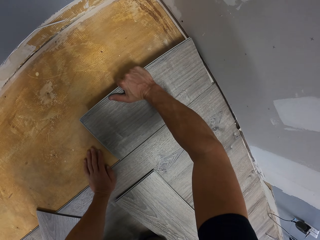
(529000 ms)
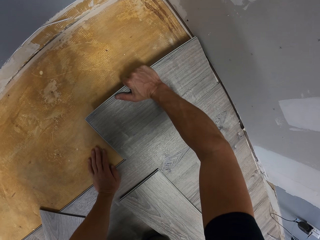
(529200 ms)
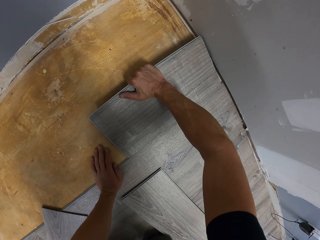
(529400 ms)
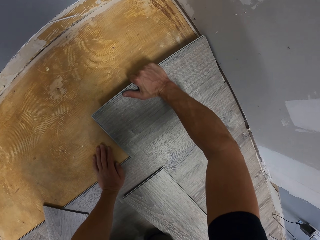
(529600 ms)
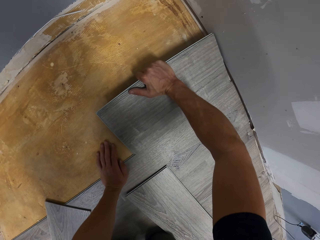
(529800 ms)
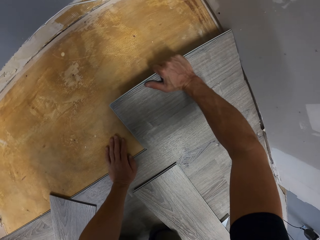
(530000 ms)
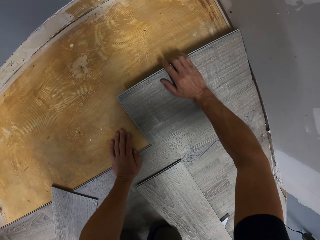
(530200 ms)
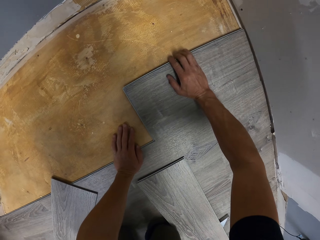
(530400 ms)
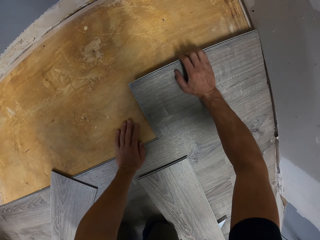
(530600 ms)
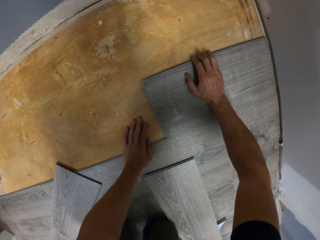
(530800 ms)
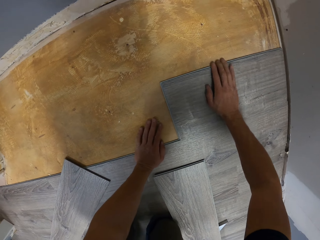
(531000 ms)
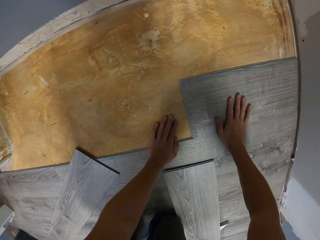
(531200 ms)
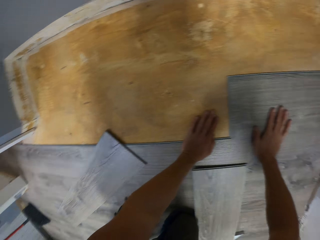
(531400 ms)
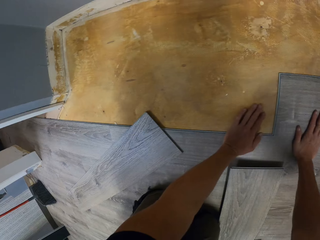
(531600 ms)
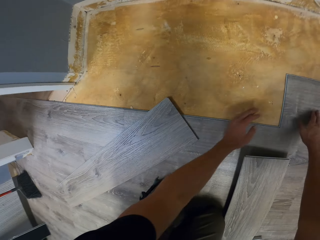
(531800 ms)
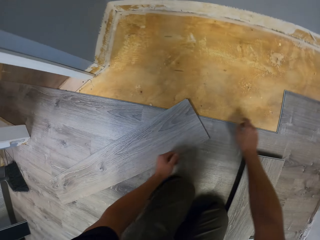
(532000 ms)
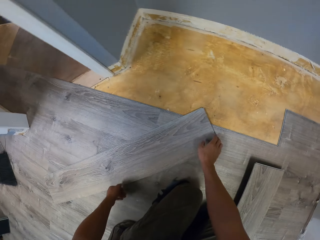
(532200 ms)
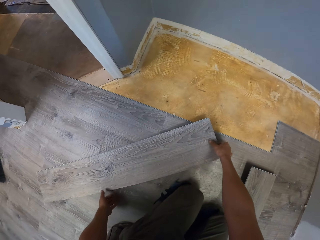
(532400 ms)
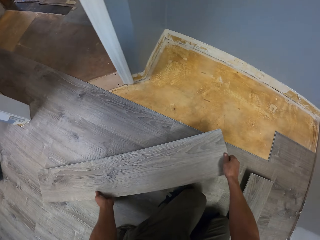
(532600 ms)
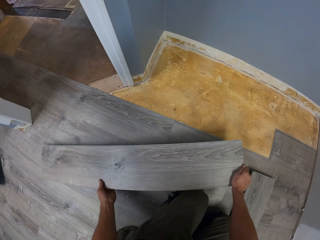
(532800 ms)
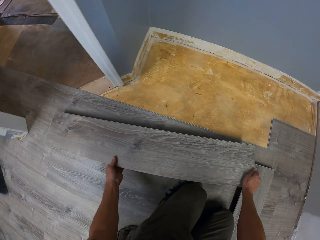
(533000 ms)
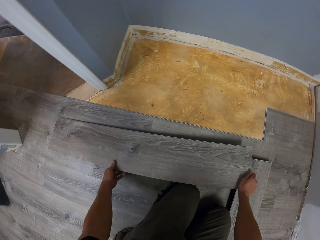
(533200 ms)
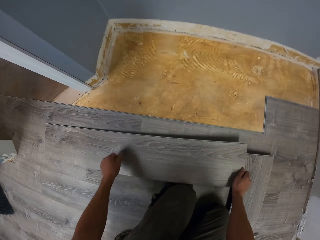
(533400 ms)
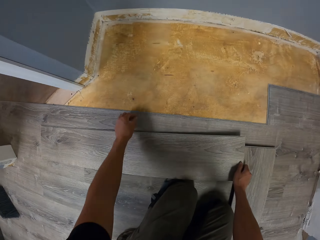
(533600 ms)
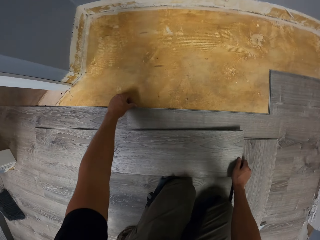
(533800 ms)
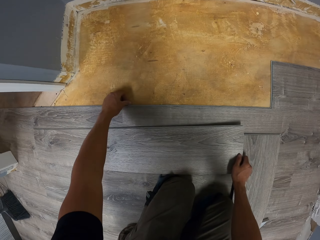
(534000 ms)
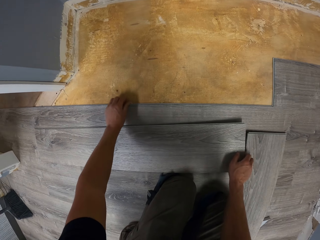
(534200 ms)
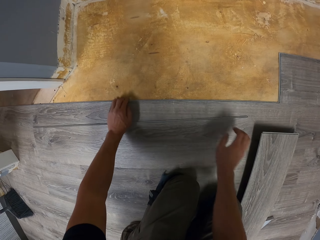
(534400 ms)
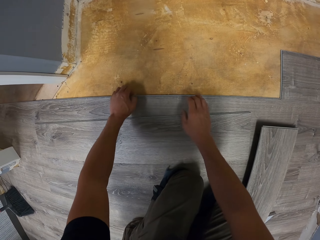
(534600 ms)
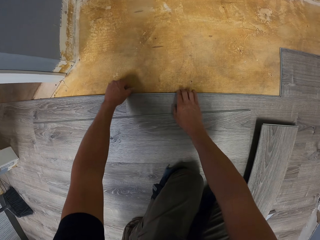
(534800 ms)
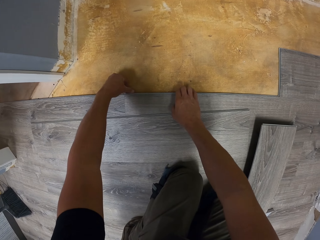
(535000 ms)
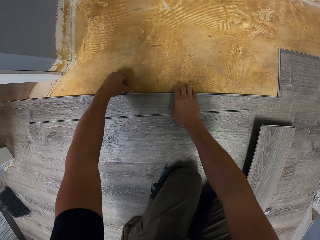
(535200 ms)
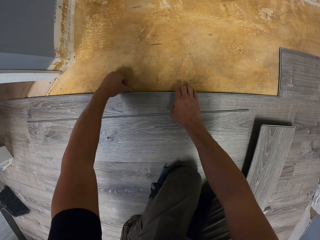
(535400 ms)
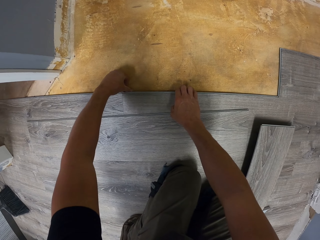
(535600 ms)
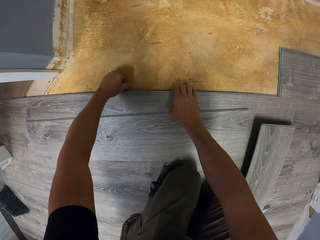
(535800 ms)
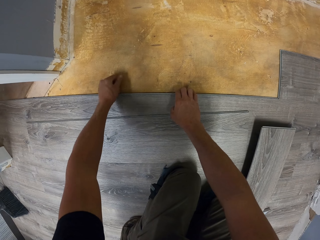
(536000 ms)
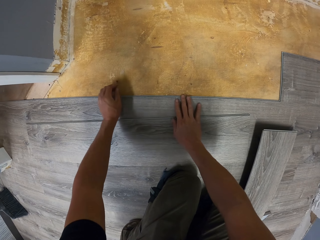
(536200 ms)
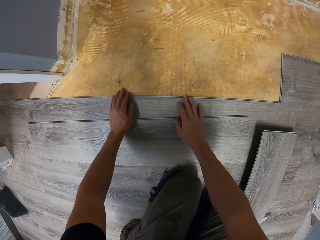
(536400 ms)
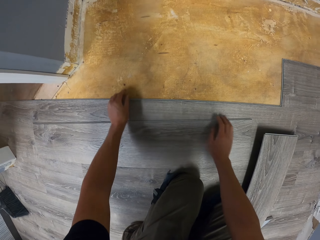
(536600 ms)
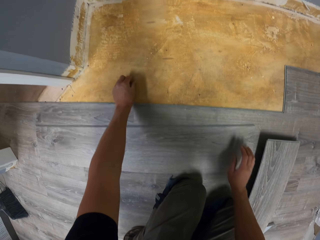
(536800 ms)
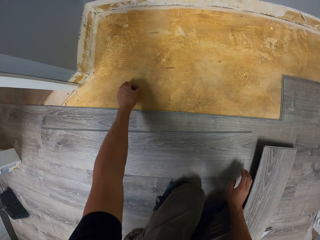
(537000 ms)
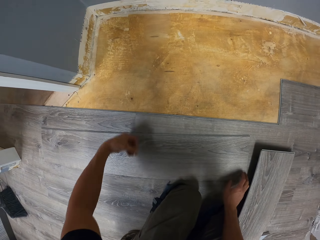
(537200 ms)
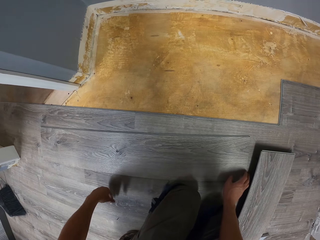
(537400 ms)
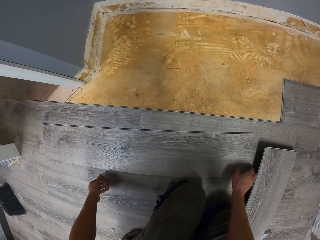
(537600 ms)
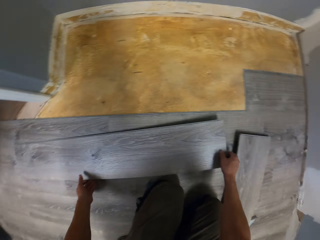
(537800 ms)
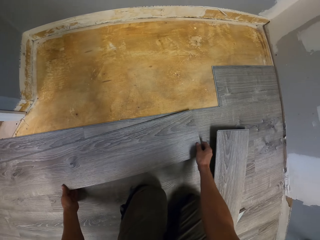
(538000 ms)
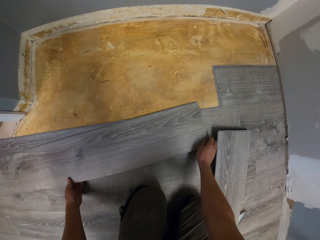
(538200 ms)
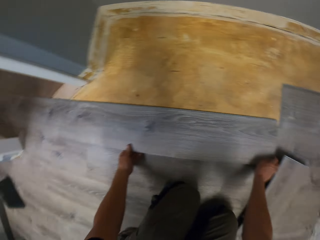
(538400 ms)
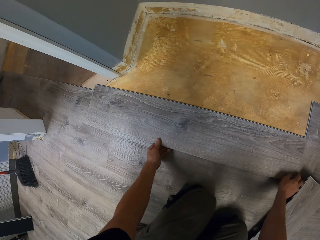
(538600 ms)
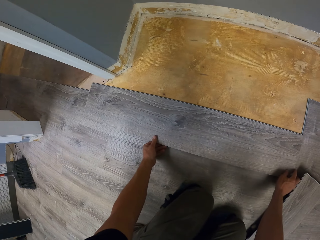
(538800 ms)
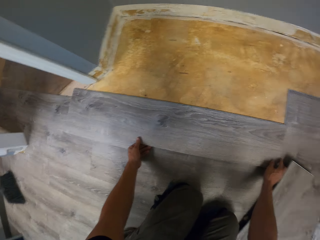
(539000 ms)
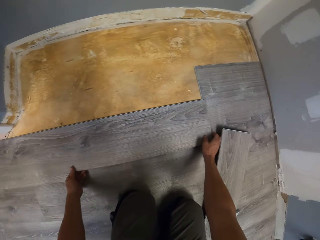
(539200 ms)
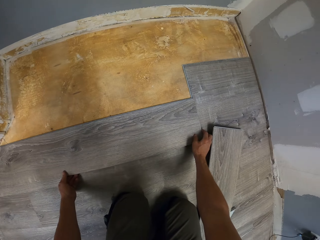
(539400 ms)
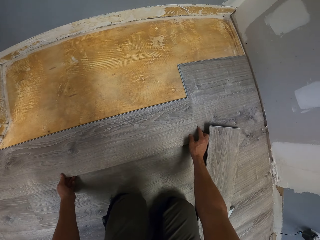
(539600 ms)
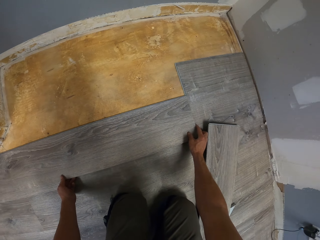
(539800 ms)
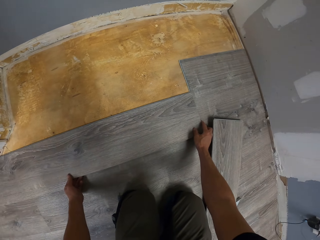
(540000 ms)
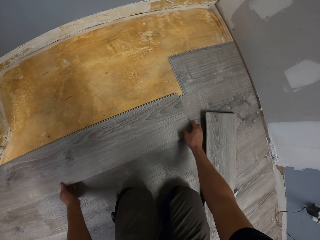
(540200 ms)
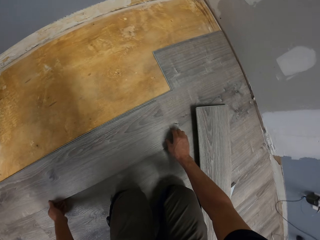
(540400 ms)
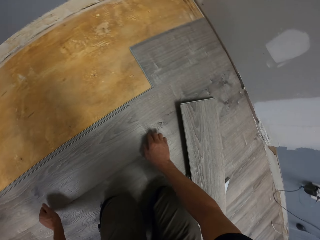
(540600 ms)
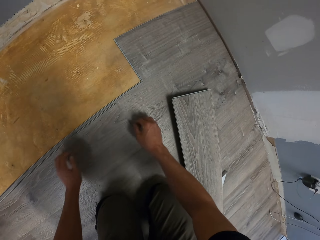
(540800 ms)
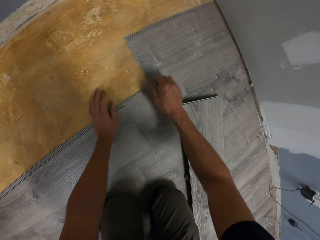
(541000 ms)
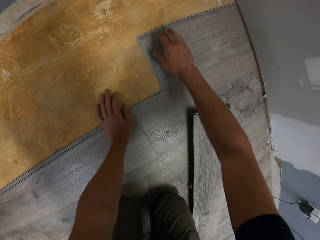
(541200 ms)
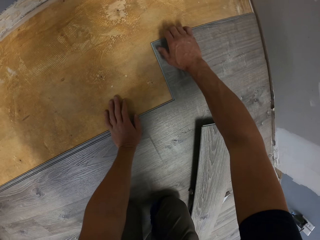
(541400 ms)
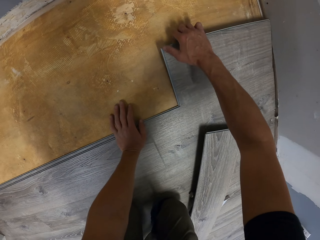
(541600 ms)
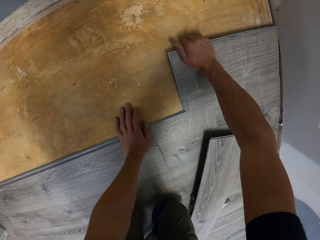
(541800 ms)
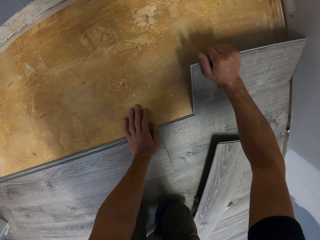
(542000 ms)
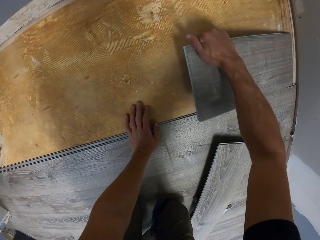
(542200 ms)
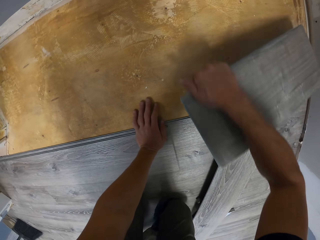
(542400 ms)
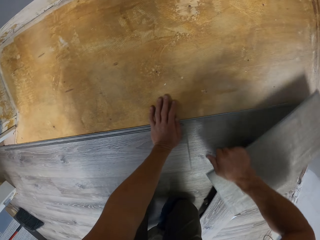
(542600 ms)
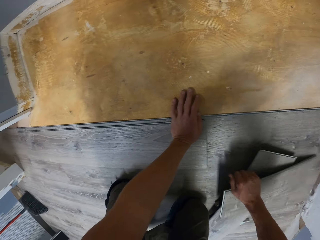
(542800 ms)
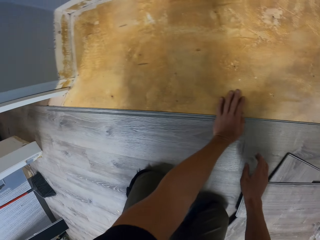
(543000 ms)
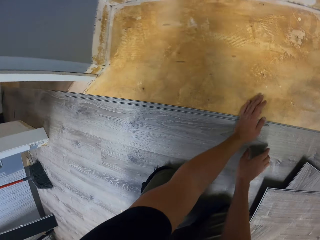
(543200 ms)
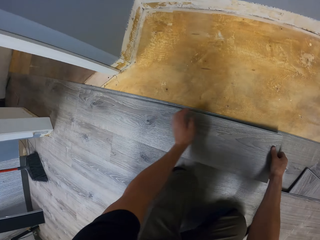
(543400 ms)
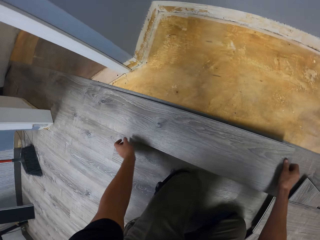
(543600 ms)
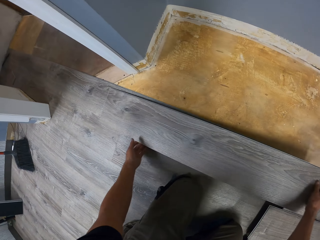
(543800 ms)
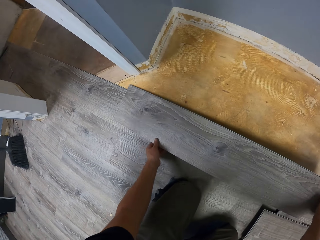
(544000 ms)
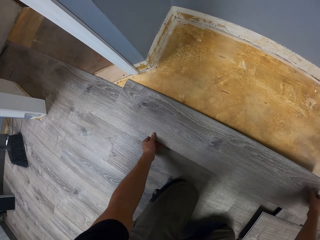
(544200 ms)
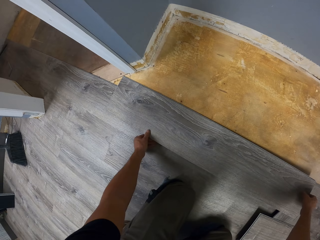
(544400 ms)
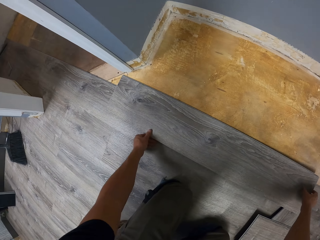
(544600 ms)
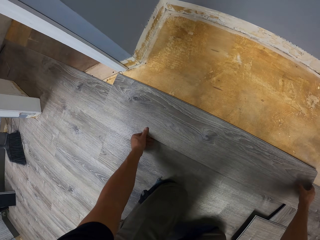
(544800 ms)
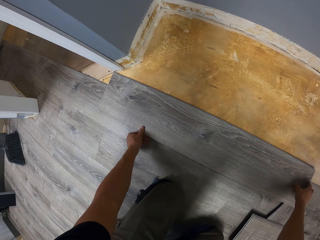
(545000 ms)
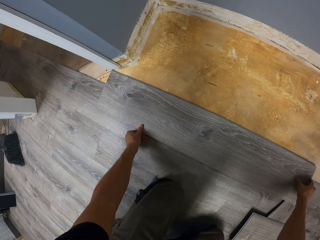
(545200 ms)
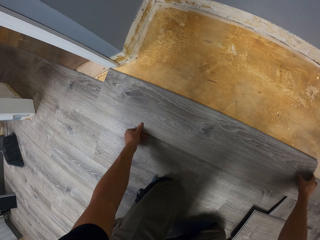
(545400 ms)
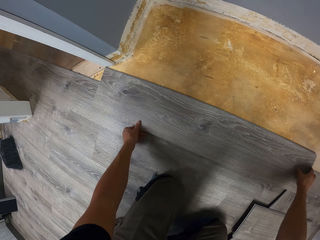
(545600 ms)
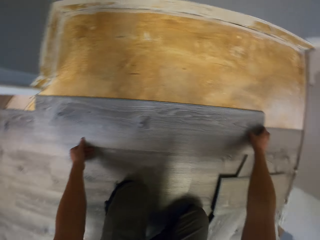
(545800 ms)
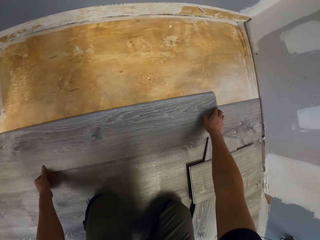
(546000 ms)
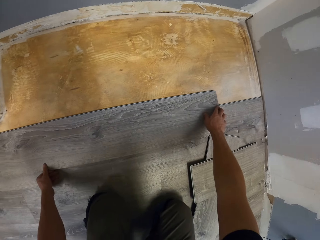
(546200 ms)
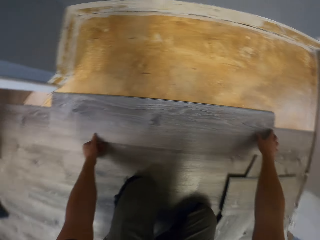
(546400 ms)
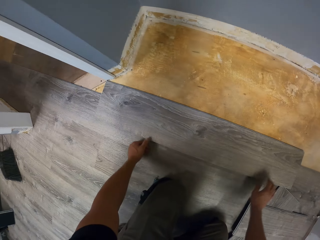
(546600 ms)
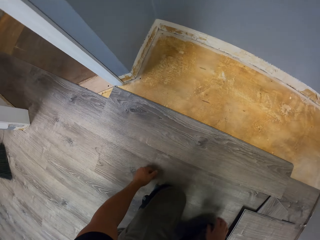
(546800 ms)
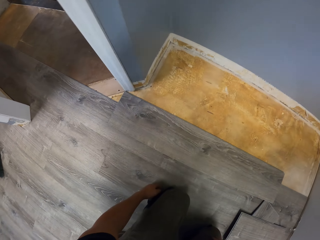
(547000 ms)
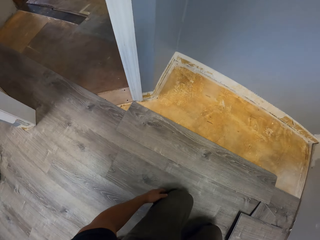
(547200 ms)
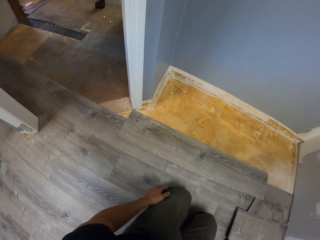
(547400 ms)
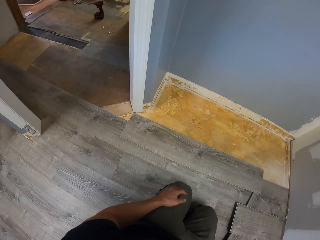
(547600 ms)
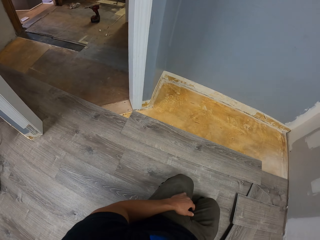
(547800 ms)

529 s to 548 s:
The camera wearer fits the tile on the floor. They swing both hands. They pick up the tile with both hands. They drop the tile on the floor. They swing the left hand. They touch the tile with both hands. They pick up the tile with both hands. They stare at the tile. They install the hardwood tile. They swing the right hand. They remove the tile with the right hand. They drop the tile on the floor. They pick up the tile with both hands. They stare at the floor. They take the tape measure with the right hand.

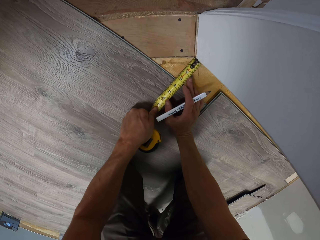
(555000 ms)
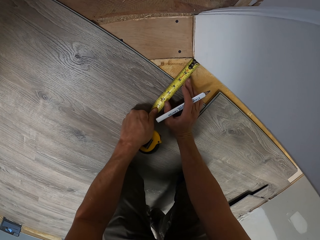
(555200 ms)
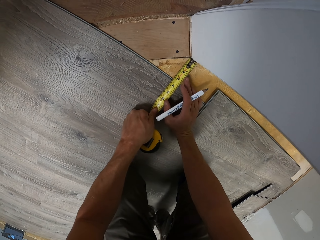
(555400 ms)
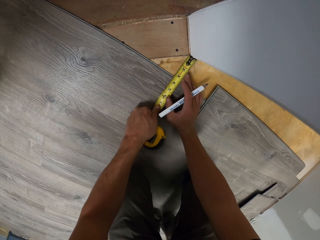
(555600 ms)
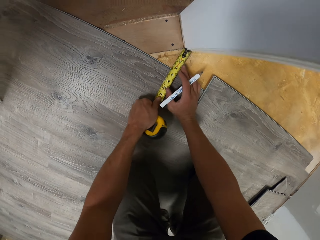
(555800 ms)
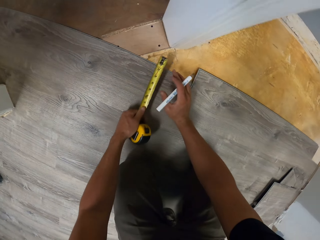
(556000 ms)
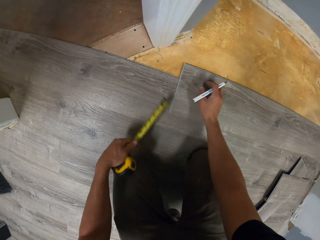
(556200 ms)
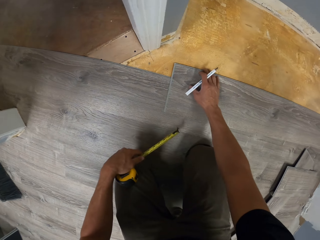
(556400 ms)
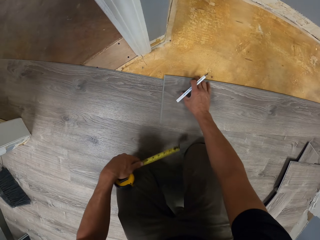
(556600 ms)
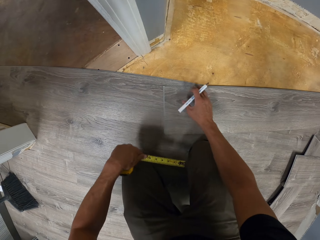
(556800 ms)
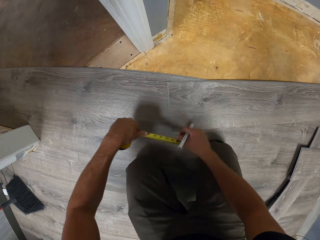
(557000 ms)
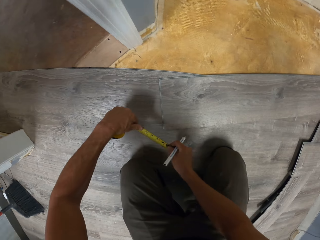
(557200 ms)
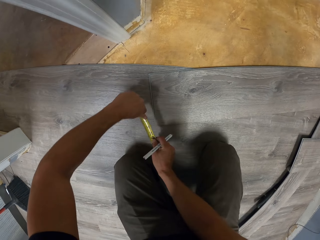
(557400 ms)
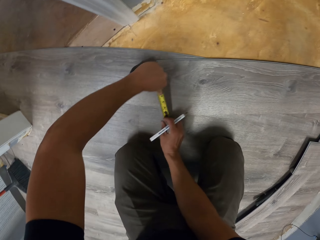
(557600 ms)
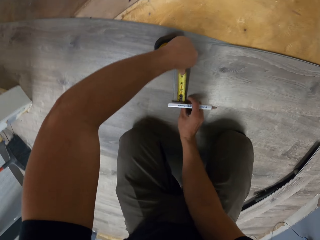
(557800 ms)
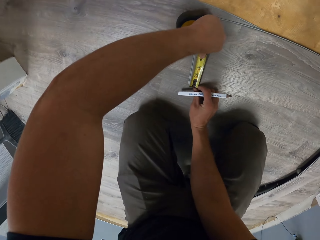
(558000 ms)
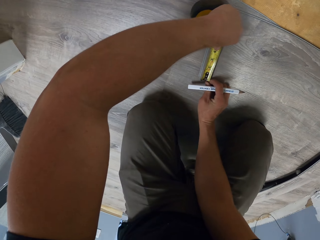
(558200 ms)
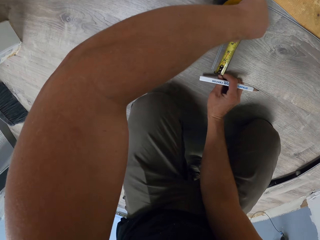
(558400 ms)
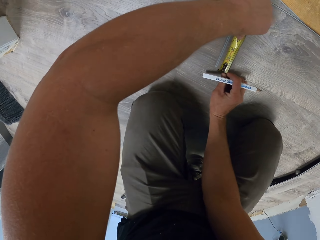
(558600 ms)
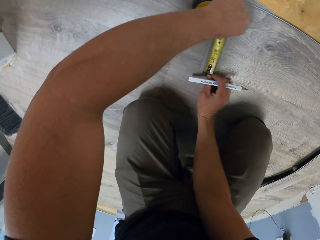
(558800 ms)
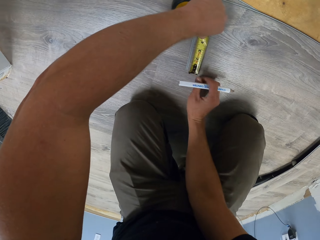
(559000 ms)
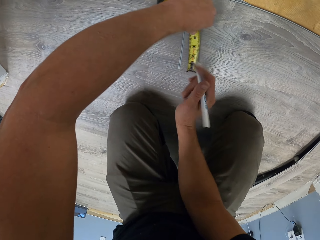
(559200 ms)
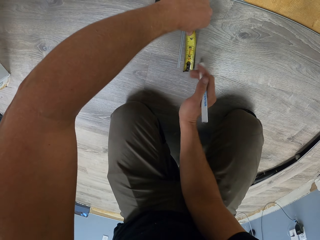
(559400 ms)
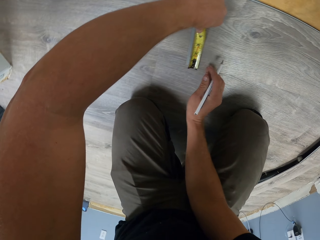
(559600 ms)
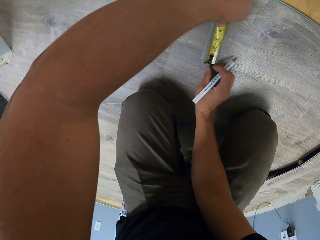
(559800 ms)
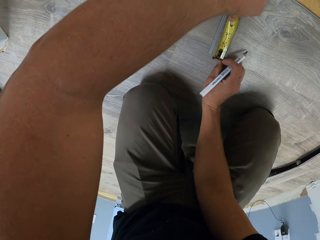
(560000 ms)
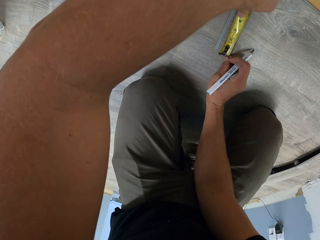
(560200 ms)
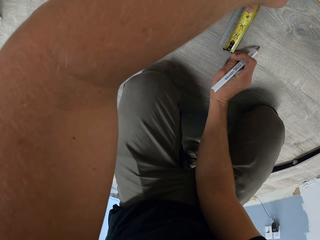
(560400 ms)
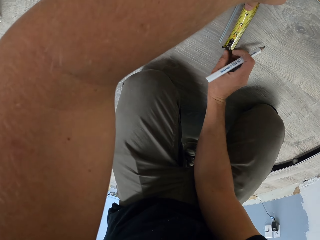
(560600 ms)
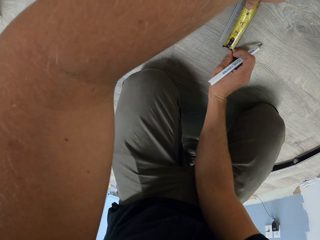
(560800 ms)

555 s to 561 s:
The camera wearer swings both hands. They move the tile with the right hand. They hold the tape measure with the right hand. They measure the tile using the tape measure. They swing the right hand. They hold the tape measure with the right hand.
